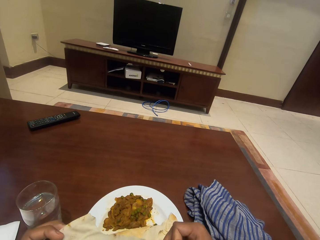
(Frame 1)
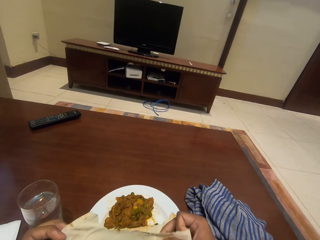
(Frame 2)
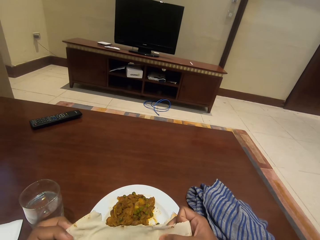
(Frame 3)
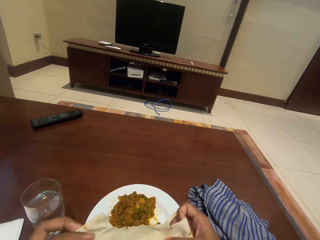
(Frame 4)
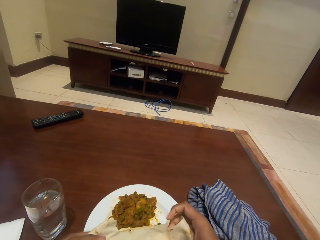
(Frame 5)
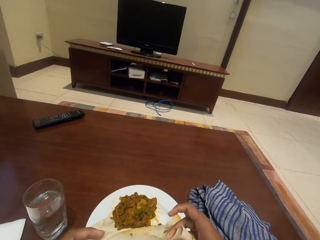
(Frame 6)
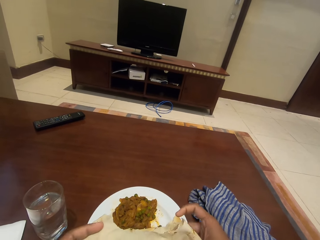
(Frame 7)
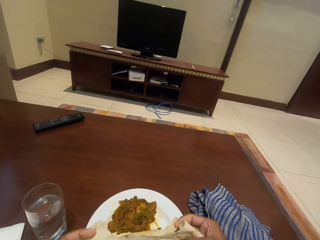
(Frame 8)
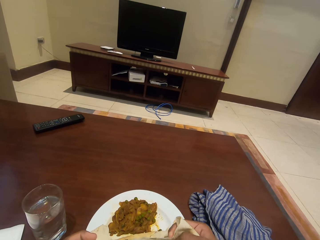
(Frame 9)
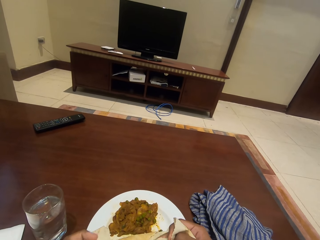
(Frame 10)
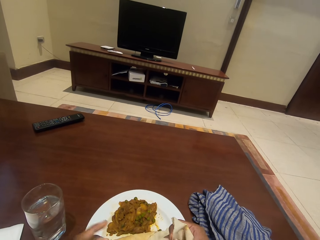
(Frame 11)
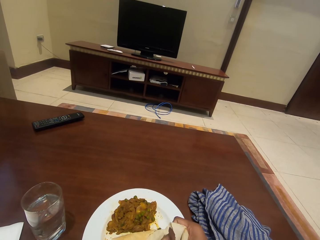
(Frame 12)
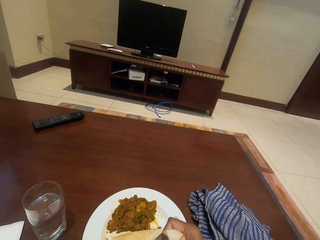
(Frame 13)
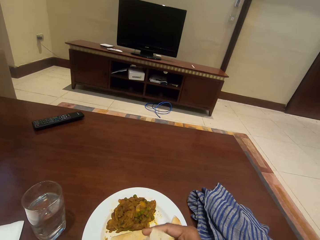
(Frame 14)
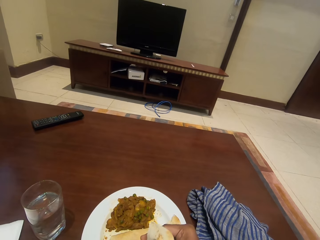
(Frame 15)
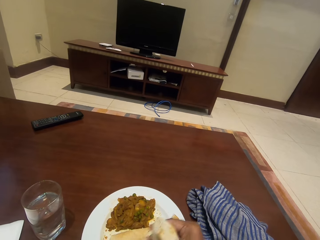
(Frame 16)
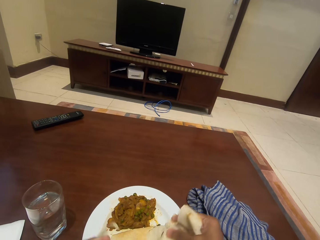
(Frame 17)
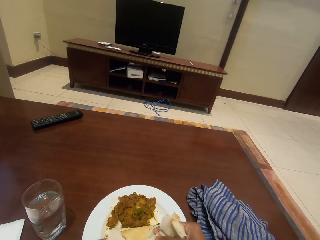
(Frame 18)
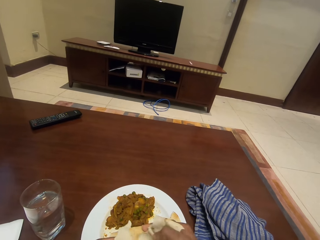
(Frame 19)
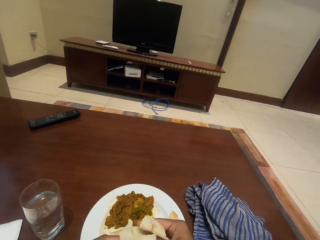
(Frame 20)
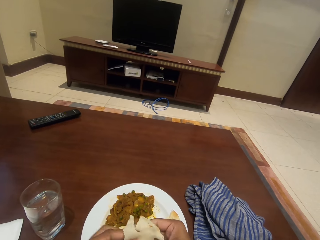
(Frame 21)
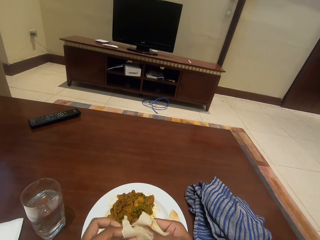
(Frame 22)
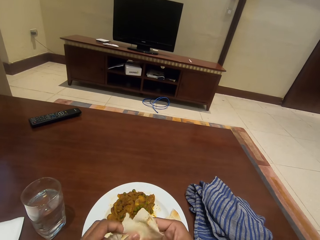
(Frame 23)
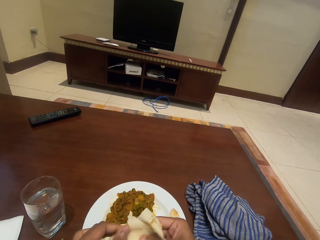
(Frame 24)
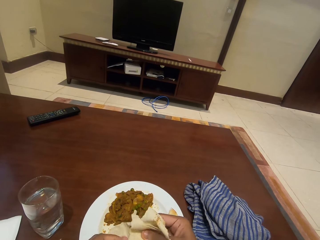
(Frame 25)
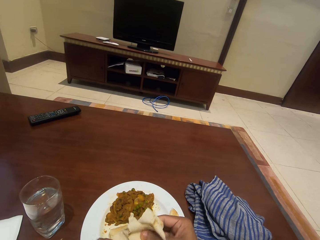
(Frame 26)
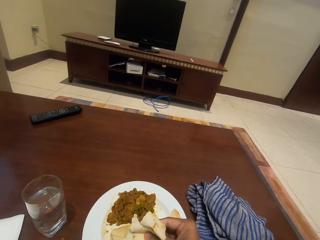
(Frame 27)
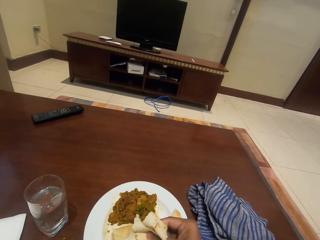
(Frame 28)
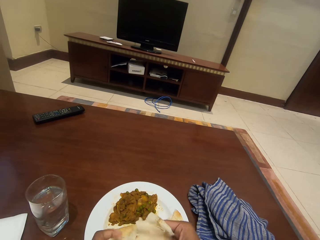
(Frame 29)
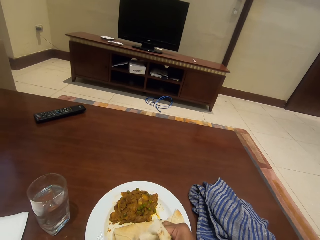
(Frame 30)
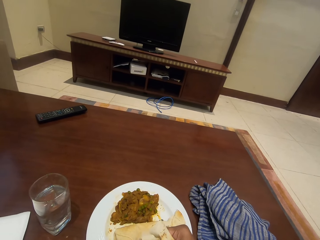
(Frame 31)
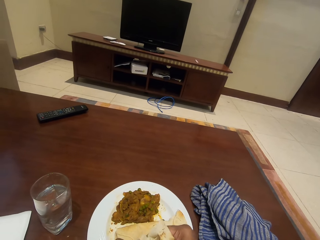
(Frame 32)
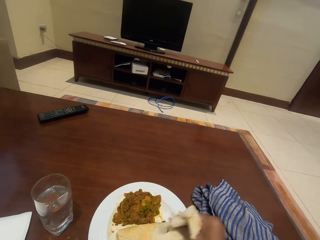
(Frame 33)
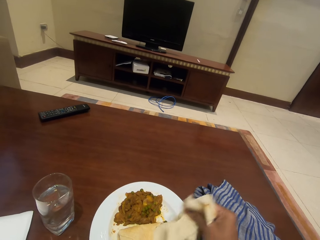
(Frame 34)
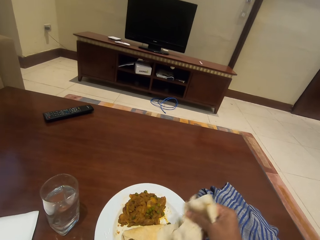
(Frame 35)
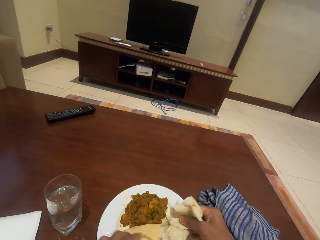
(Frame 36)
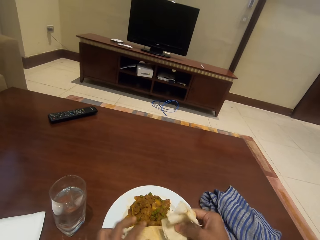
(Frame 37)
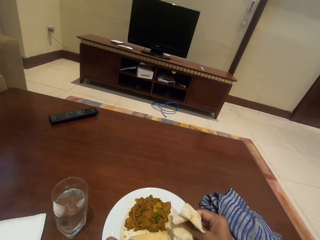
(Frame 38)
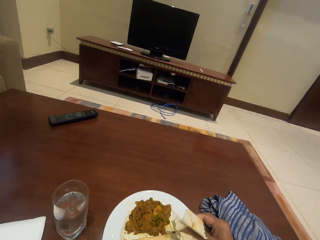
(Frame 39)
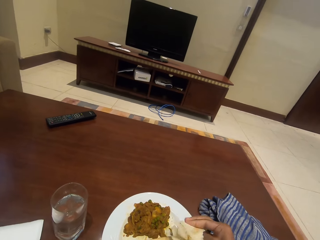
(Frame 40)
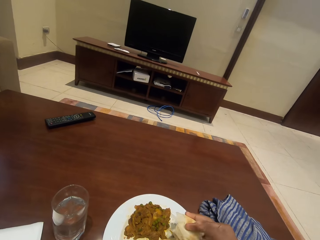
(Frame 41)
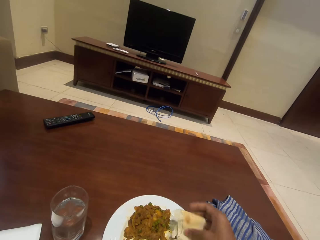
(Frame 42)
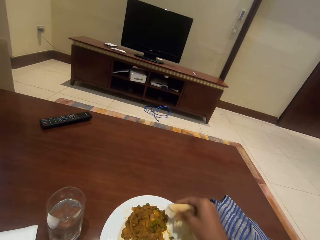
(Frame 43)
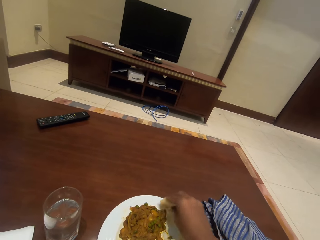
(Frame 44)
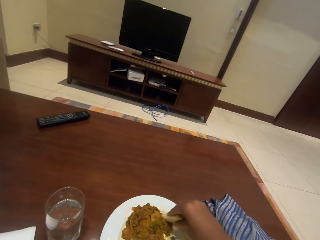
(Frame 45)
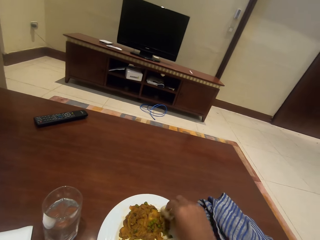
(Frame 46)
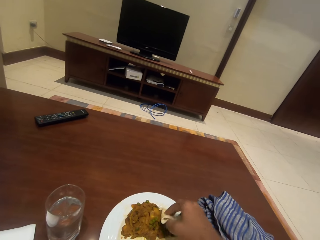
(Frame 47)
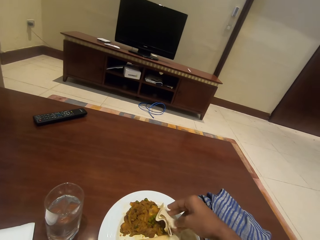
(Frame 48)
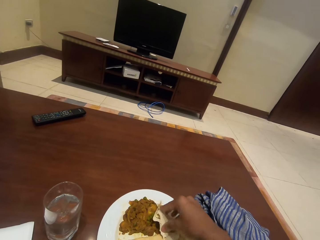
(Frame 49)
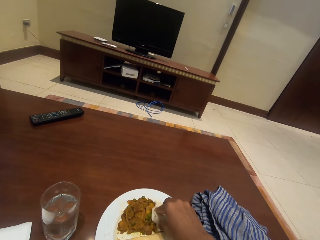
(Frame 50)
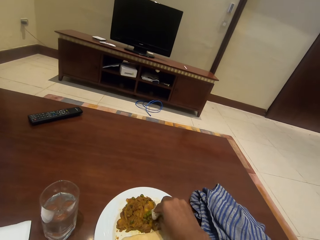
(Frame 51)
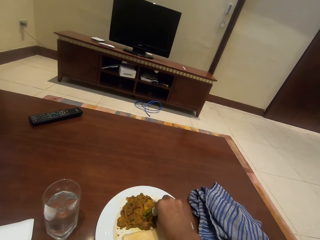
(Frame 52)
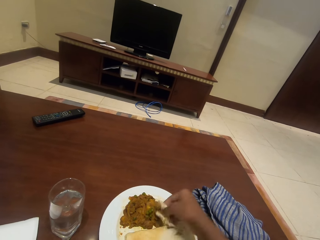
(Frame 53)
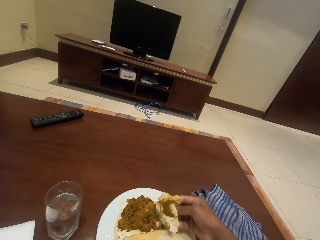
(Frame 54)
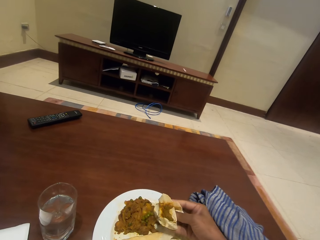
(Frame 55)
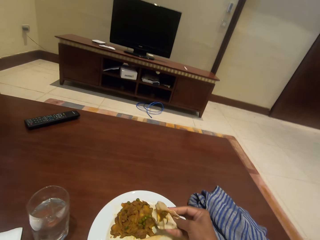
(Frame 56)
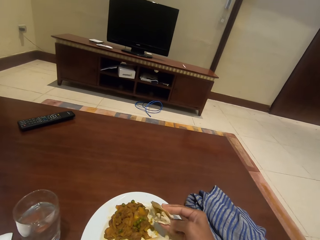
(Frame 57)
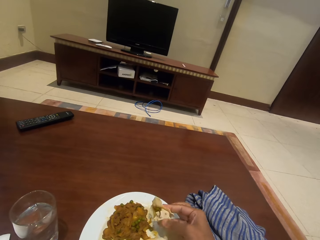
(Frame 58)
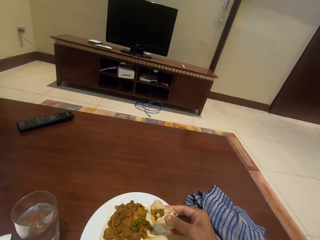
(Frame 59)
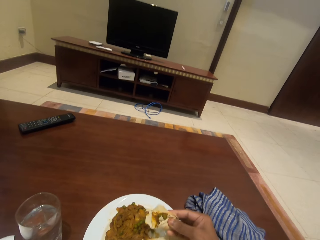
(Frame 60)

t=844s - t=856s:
The camera wearer cuts the chapatti. They fold the chapatti. They scoop food on the plate.

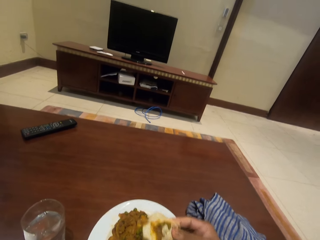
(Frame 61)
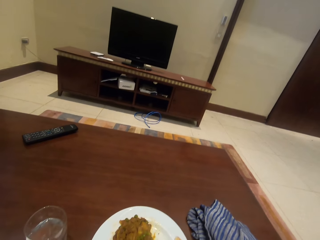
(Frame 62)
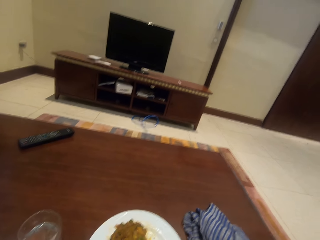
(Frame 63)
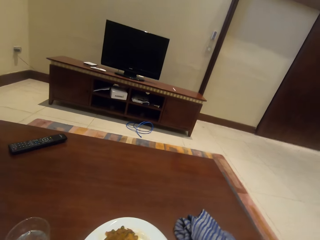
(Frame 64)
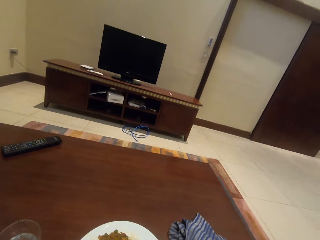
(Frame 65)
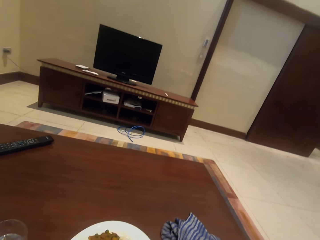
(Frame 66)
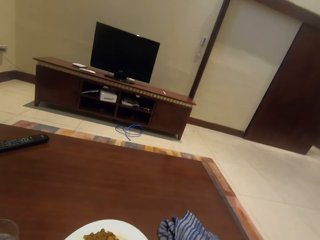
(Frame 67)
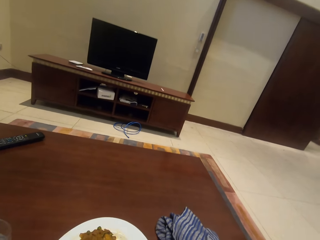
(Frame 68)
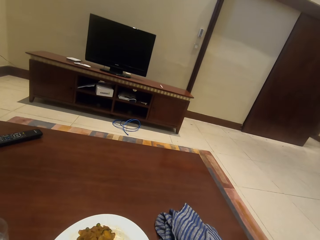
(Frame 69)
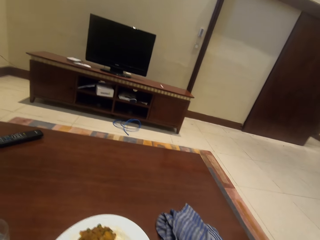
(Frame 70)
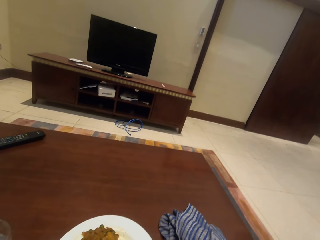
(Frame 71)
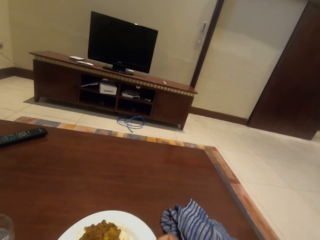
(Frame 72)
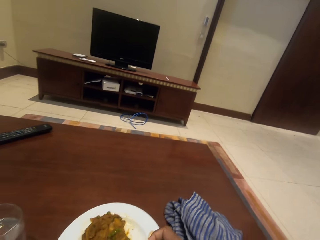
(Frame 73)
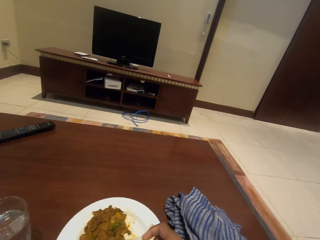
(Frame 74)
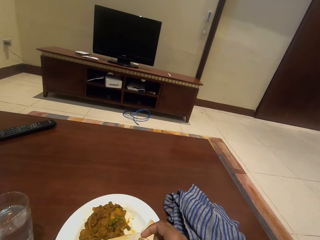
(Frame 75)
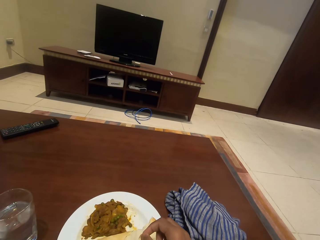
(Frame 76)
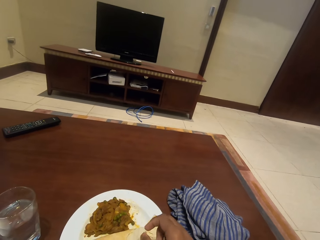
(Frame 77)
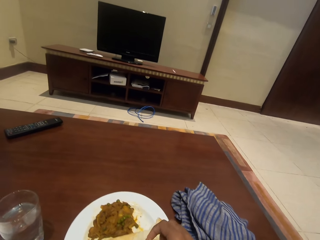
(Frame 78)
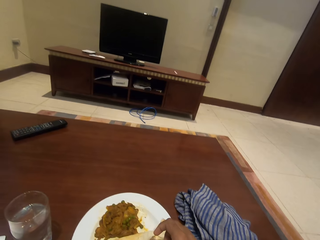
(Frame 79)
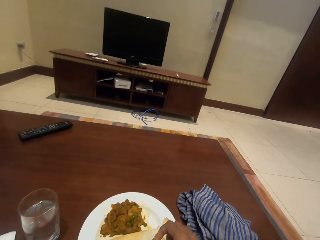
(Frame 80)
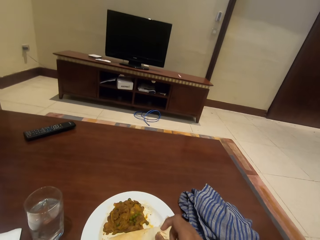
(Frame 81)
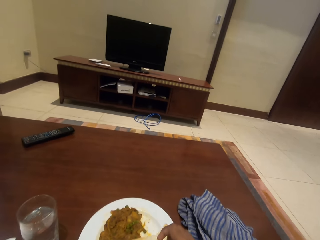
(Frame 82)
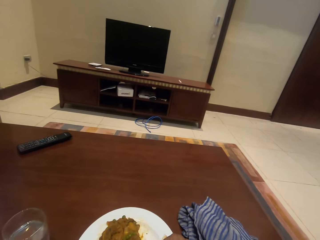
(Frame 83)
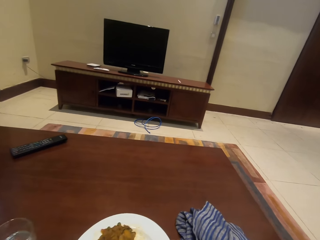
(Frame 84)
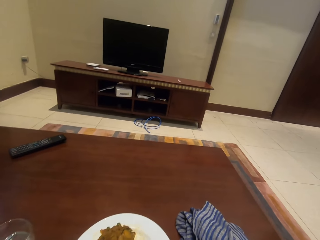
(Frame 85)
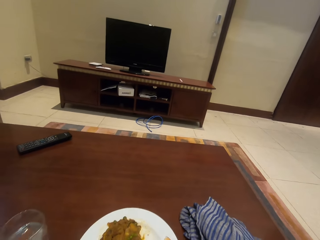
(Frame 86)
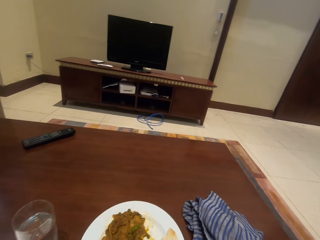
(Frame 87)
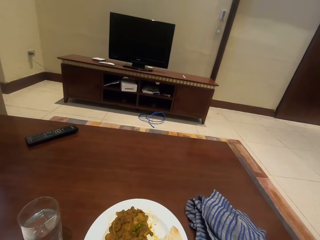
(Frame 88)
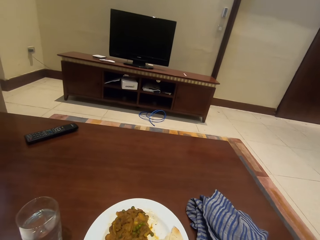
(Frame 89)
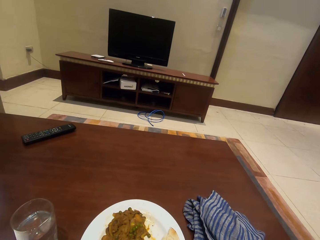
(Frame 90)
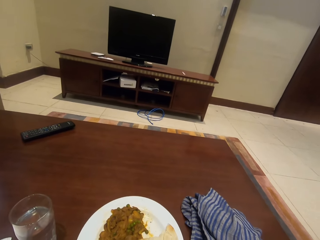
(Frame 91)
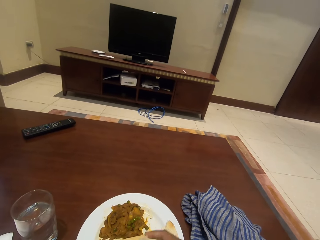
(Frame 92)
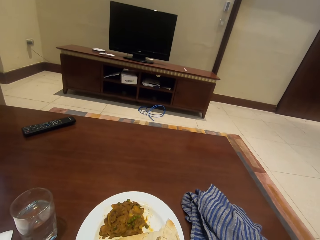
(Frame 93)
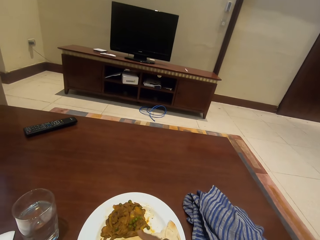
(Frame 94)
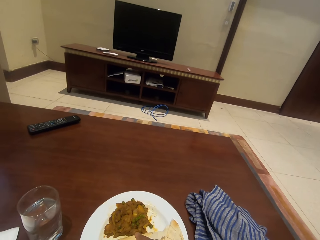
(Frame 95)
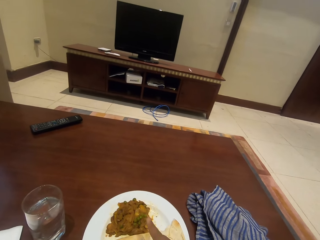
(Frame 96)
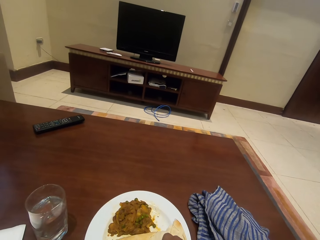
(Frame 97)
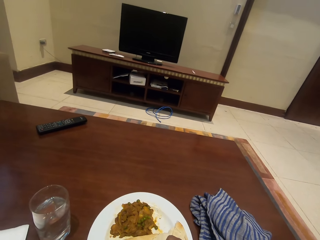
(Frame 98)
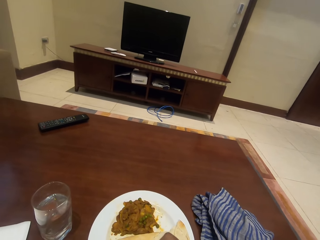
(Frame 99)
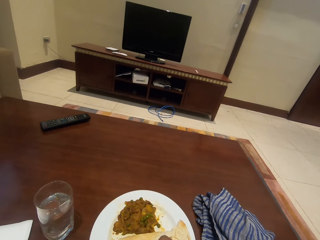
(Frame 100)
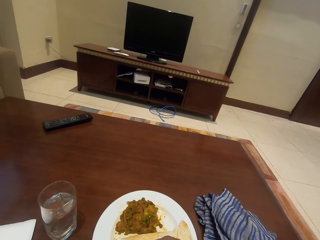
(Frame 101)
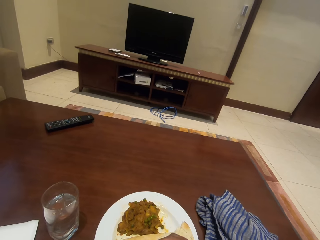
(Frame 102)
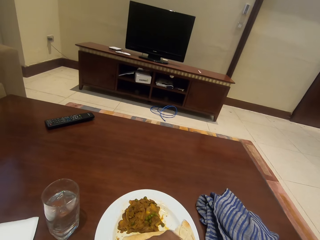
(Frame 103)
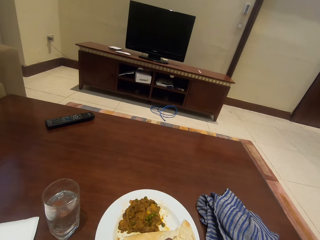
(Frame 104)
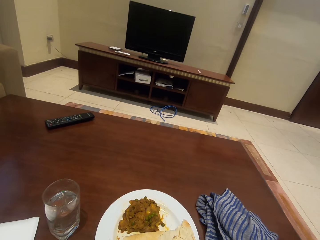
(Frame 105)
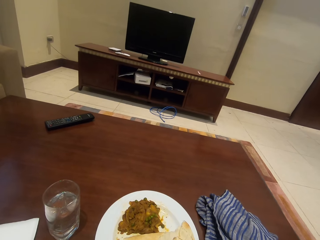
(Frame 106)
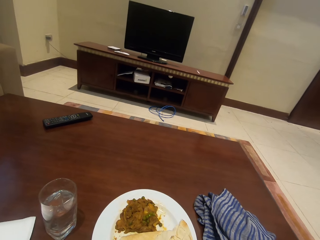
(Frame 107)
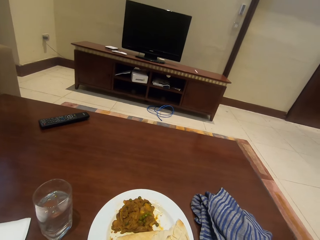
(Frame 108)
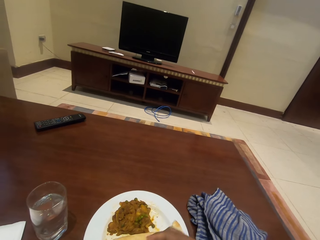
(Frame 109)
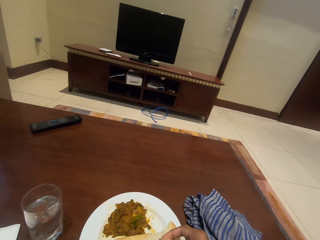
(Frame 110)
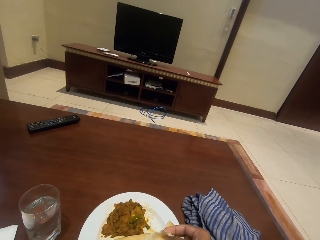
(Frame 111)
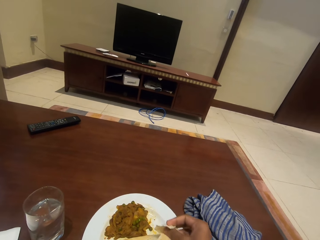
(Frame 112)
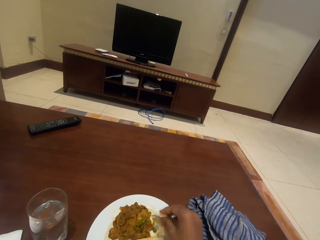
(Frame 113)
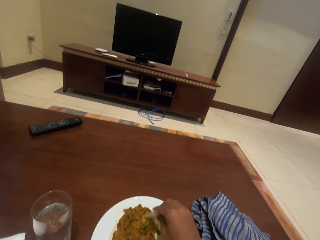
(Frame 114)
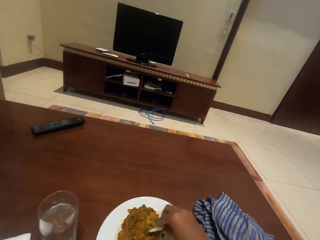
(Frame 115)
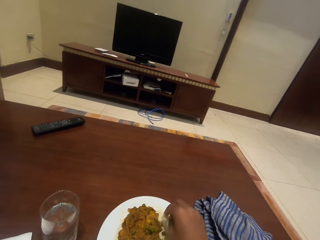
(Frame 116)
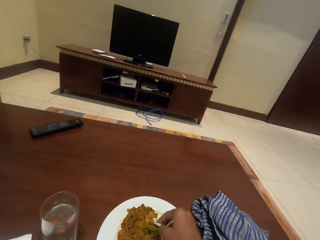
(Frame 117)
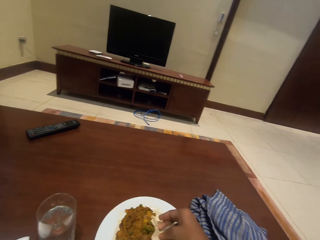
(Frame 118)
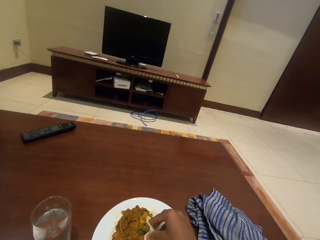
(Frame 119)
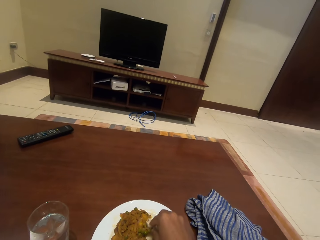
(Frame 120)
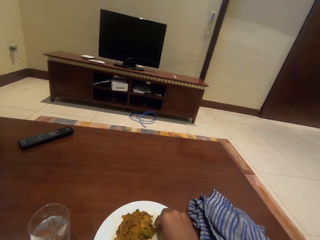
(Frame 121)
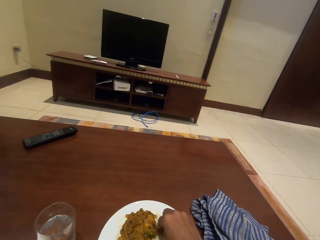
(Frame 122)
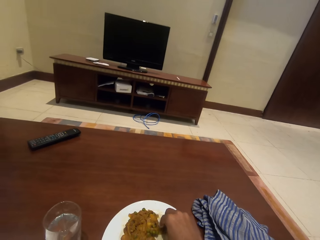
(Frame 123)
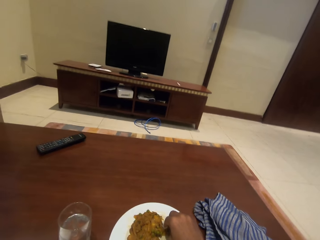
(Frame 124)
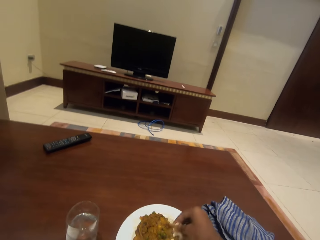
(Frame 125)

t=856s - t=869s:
The camera wearer eats food. They take more chapatti. They scoop food.
